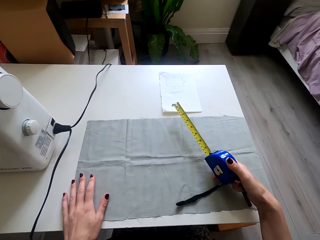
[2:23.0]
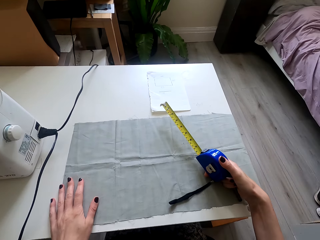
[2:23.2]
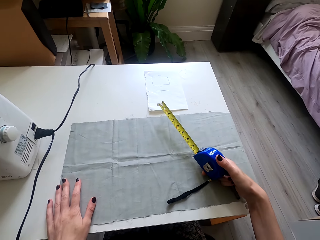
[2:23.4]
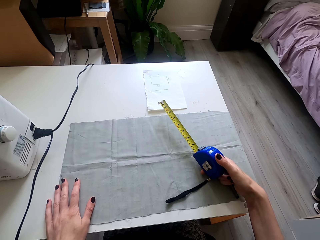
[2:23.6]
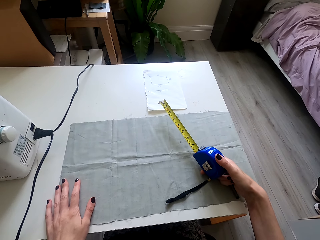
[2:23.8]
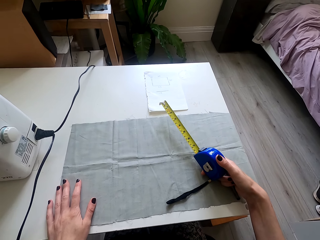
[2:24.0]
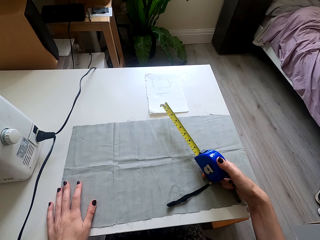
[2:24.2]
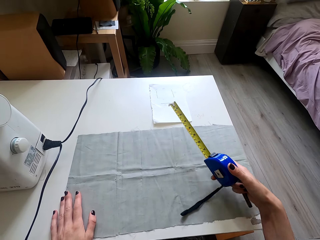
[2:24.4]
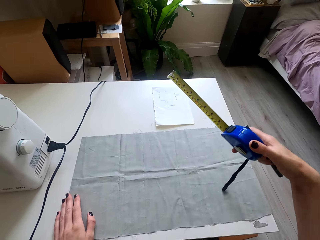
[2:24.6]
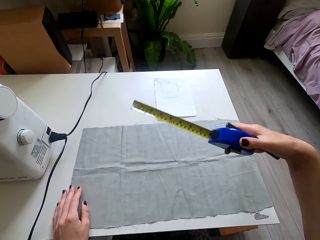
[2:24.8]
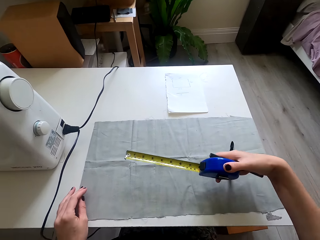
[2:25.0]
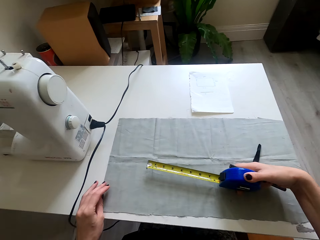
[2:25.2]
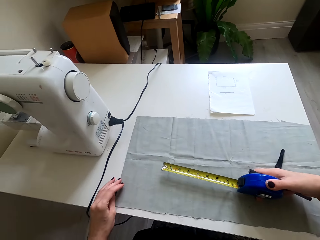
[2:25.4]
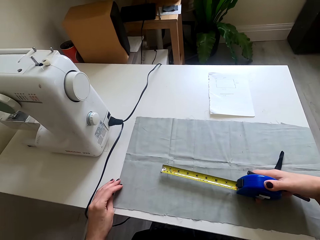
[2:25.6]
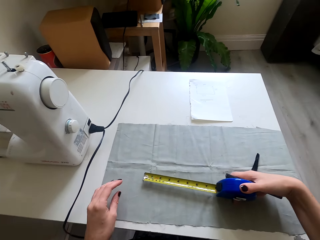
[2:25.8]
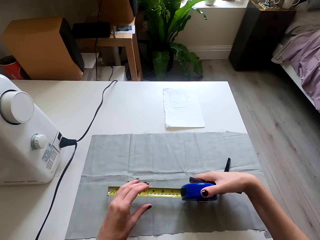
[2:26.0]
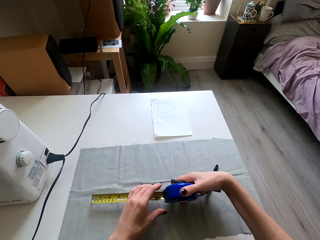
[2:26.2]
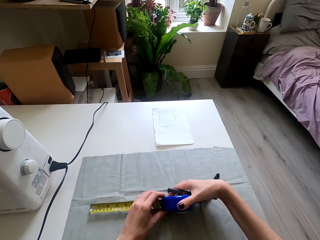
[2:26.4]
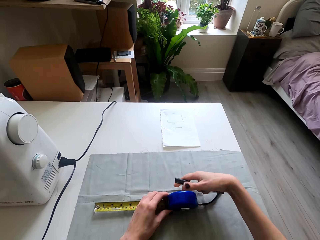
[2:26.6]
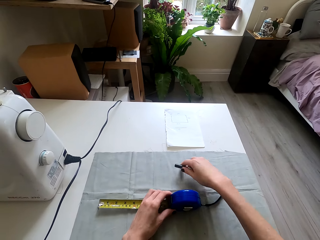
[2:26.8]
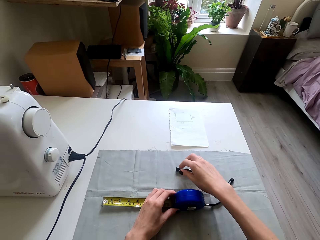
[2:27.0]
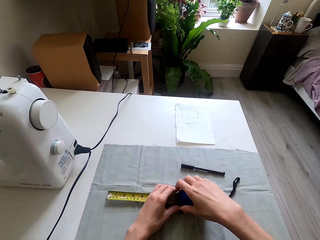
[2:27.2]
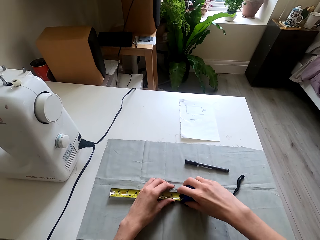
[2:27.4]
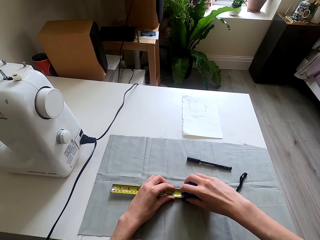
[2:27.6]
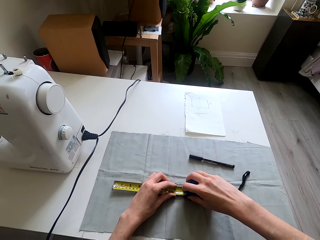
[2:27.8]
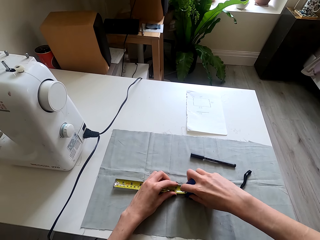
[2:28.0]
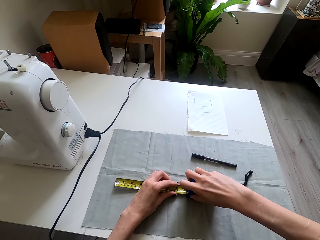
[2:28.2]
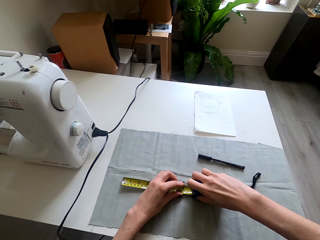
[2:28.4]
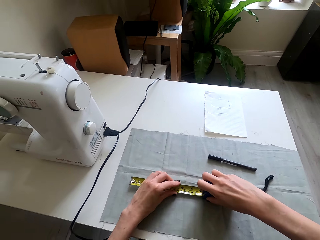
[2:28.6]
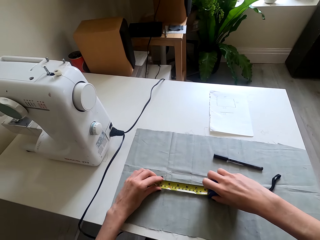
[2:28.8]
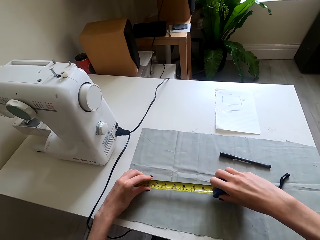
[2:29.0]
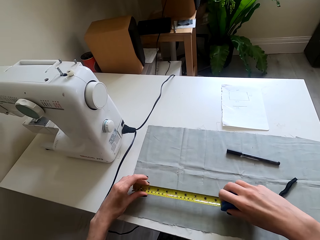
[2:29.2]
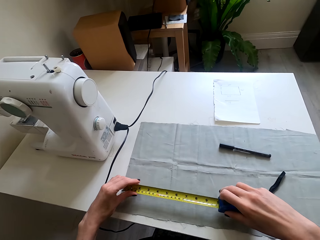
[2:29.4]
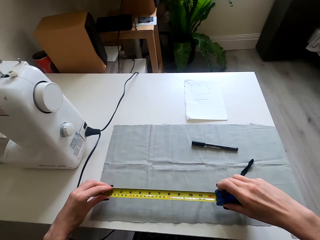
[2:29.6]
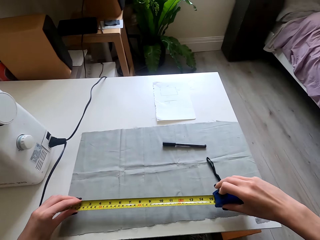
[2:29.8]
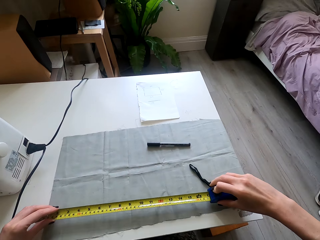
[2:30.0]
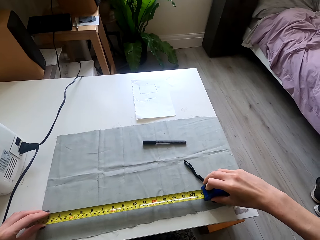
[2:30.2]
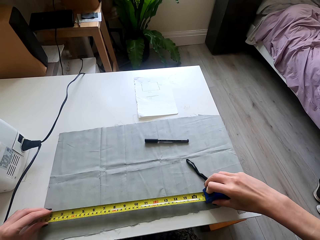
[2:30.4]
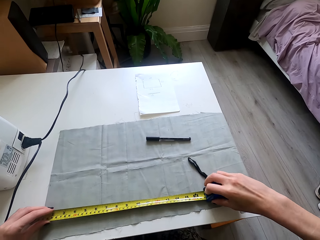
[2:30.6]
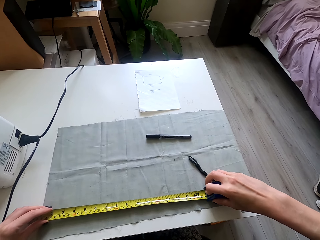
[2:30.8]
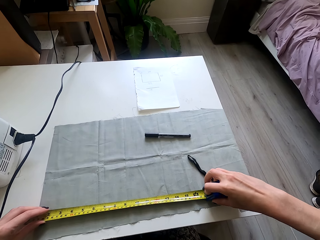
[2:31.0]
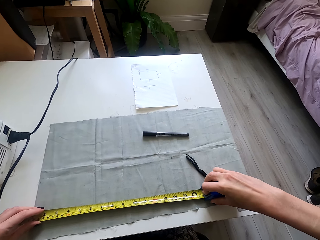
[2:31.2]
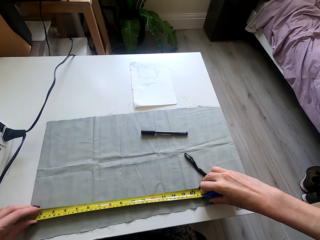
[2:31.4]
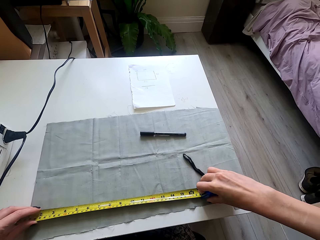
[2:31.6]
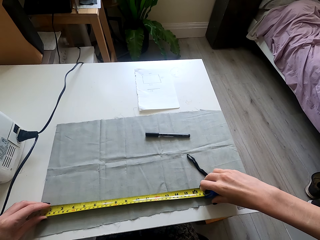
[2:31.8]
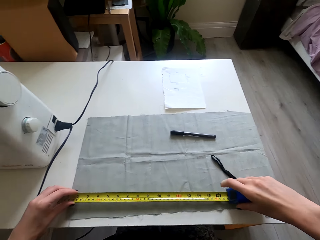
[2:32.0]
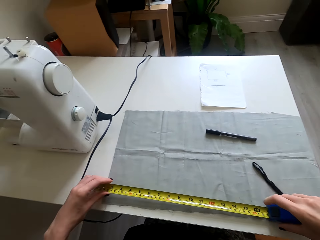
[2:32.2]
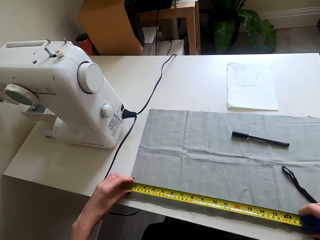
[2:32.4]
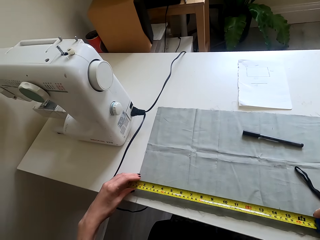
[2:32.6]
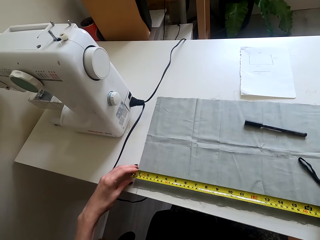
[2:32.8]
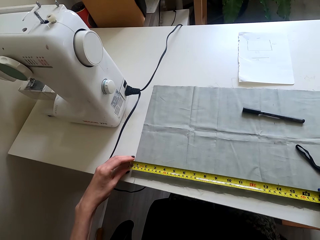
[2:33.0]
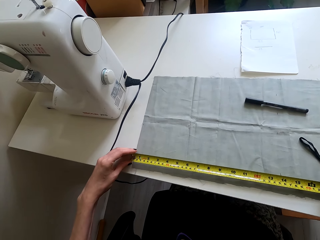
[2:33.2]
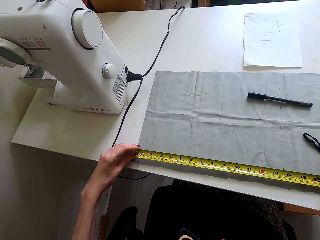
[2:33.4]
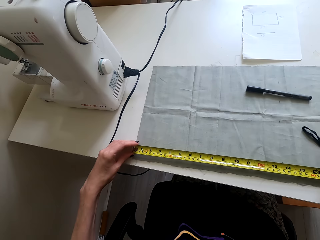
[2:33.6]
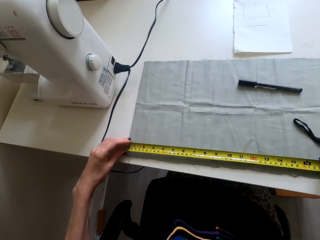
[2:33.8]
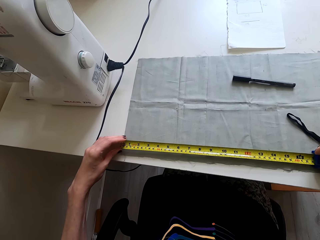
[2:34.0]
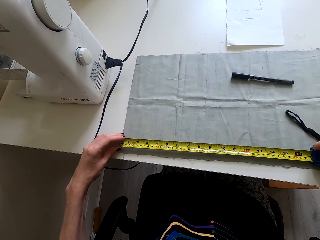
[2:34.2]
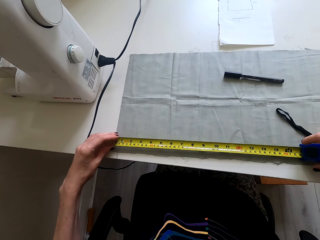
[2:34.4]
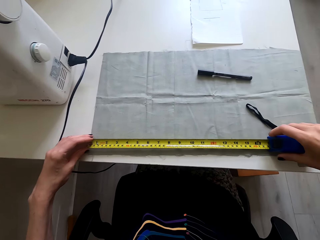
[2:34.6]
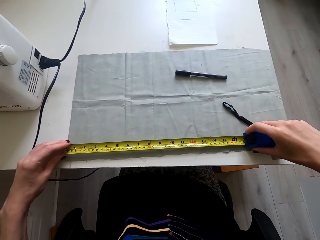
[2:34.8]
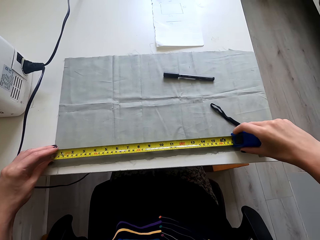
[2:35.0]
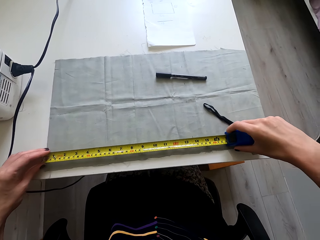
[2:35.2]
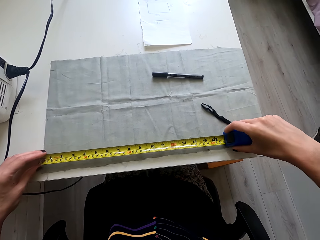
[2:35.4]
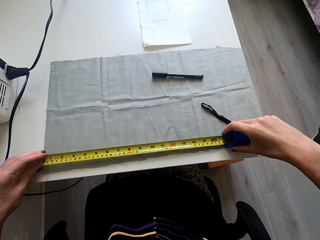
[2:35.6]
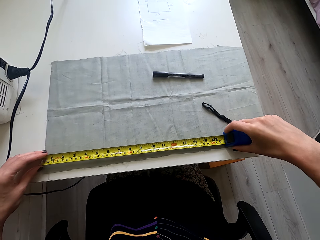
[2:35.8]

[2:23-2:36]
The camera wearer looks at the cloth. They lift the tape measure. They look at the cloth. They hold the tape measure. They drop the pen on the tape. They pull the tape measure. They place the tape measure on the cloth. They look at the tape measure. They measure the piece of cloth.

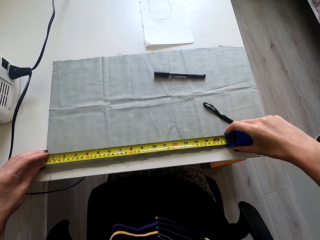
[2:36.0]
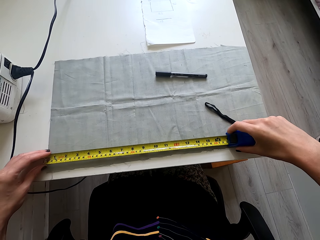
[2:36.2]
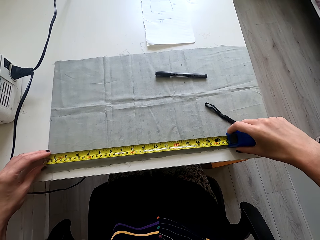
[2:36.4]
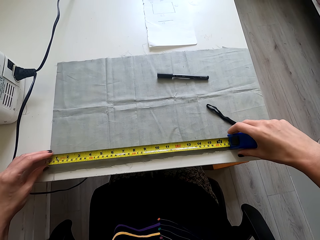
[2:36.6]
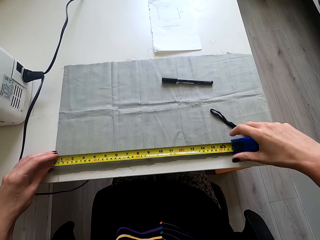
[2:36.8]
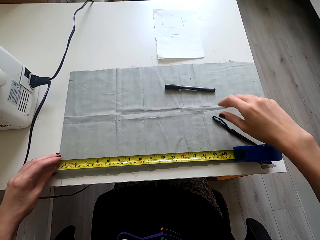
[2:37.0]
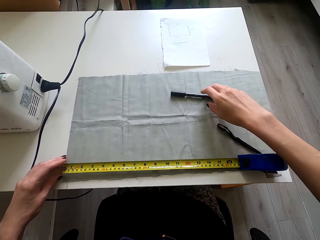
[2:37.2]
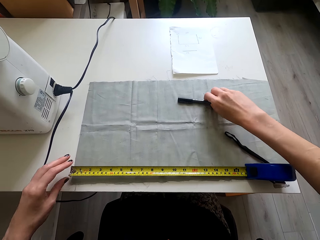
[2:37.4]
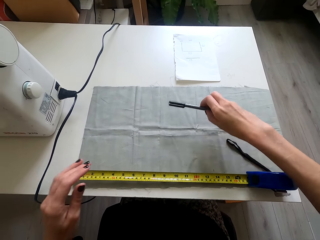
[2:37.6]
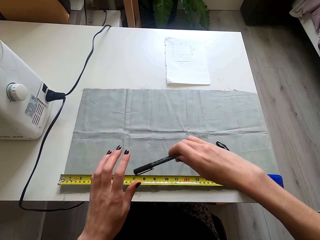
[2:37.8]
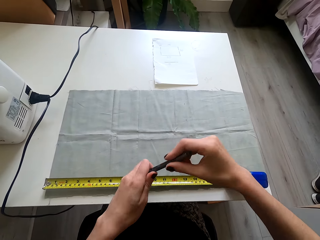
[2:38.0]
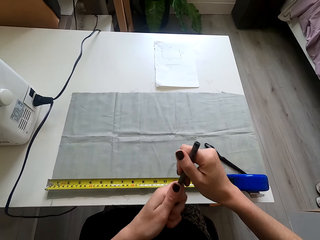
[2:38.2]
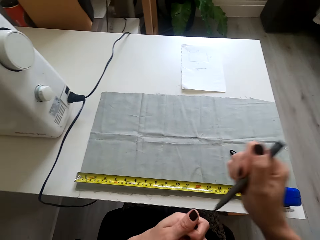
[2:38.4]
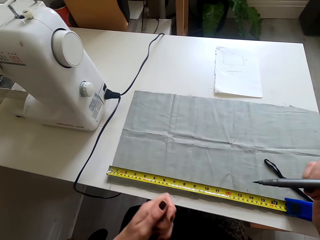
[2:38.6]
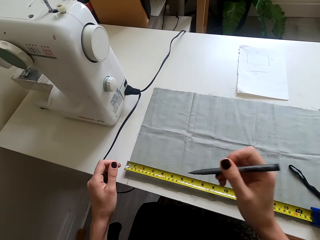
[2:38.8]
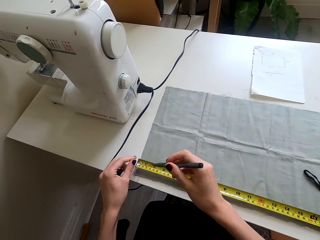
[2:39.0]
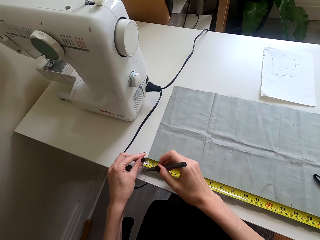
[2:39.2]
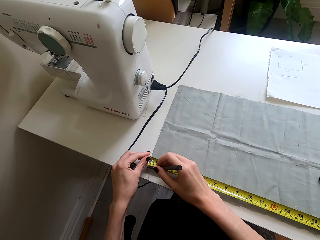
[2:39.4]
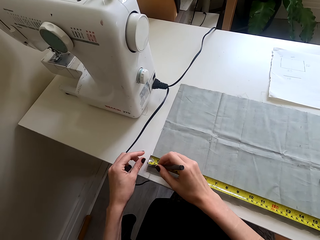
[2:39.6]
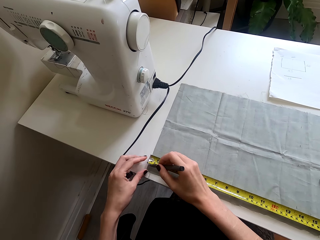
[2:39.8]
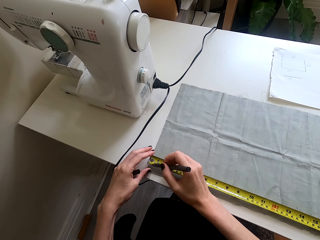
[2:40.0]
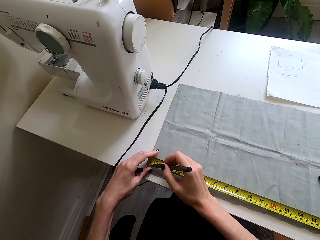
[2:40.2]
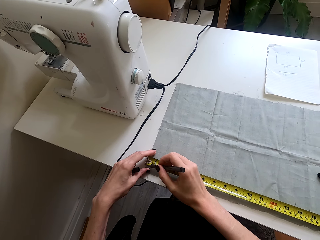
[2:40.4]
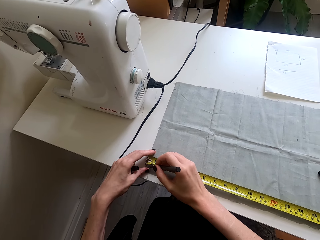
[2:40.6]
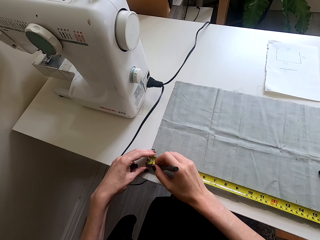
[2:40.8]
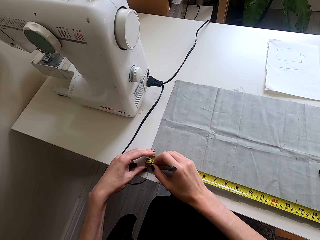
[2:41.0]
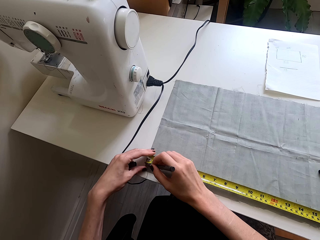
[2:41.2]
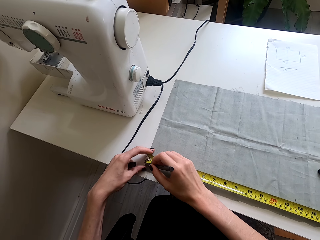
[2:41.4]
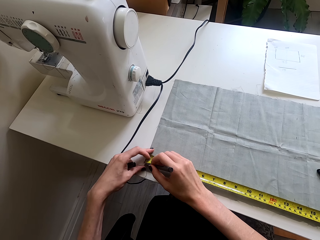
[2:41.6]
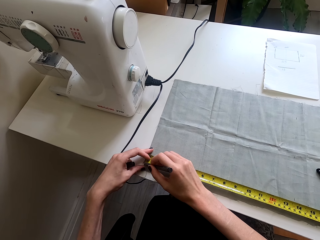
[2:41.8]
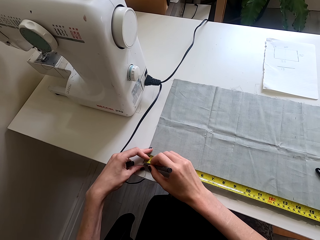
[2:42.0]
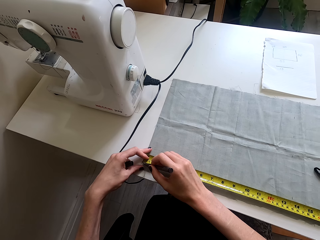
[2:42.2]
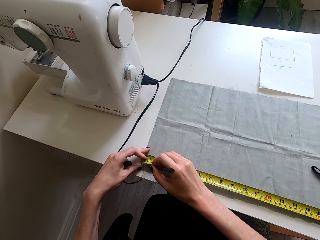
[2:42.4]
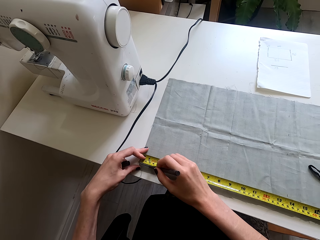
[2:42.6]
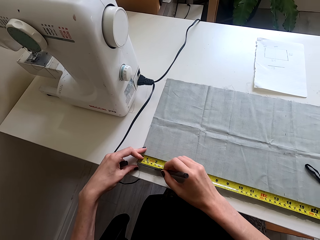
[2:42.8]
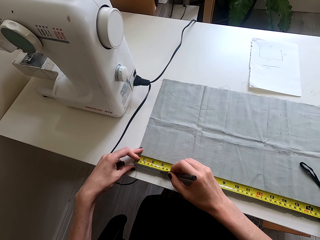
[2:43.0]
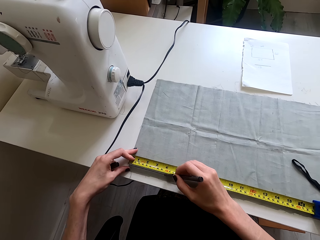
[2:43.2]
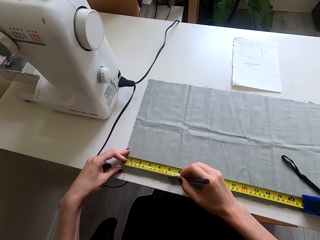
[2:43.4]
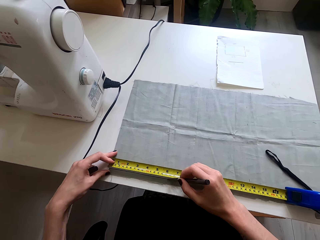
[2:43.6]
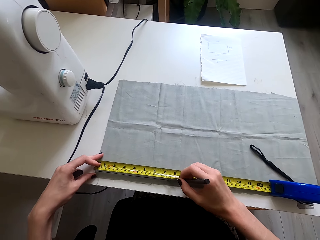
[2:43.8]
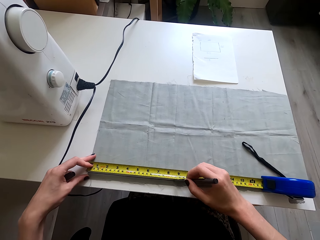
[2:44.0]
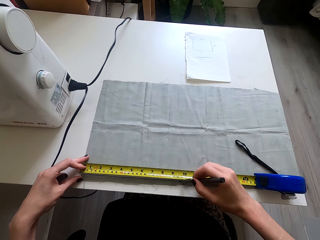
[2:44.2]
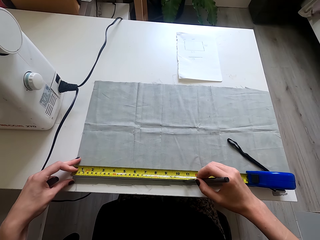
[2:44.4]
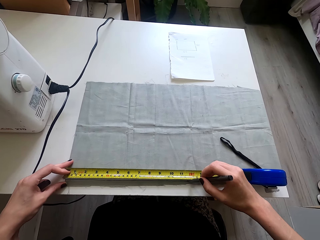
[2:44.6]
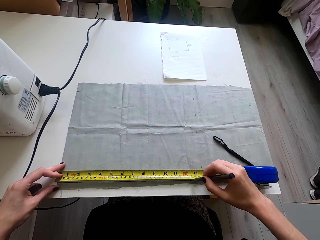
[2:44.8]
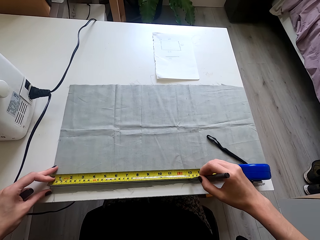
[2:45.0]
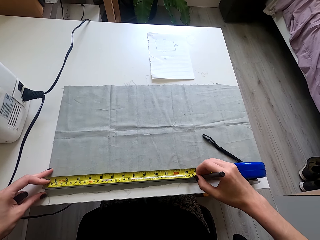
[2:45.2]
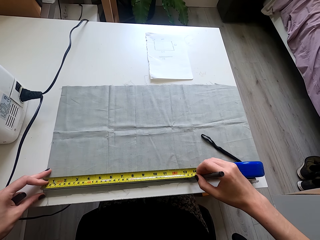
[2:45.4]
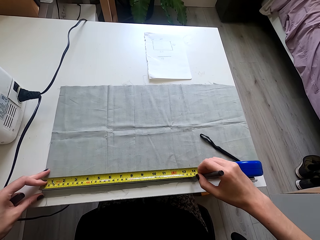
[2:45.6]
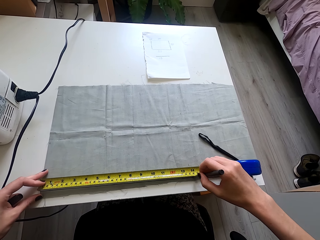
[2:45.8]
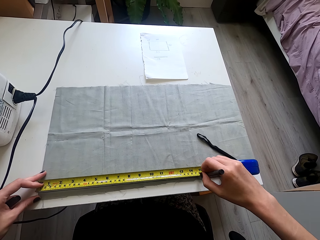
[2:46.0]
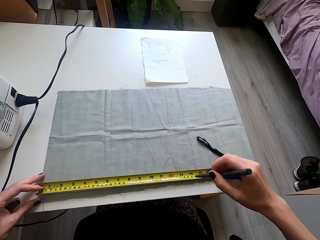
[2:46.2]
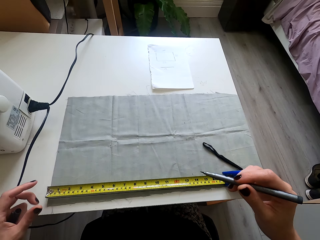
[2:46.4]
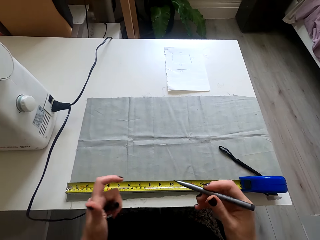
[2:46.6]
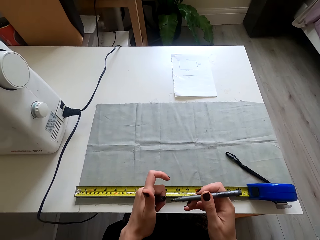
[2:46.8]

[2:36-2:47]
The camera wearer picks up the pen. They lift the pen, and open the pen. They move both hands. They mark the cloth with the pen.
